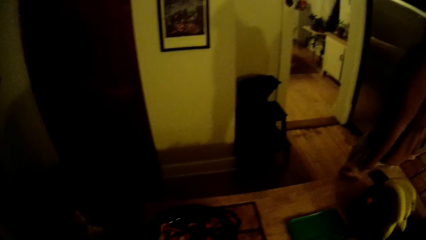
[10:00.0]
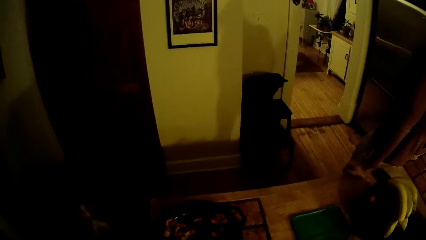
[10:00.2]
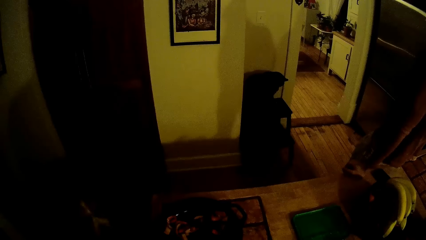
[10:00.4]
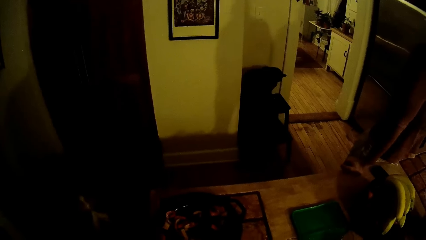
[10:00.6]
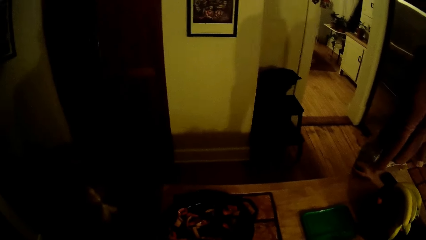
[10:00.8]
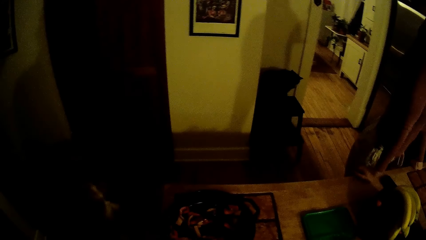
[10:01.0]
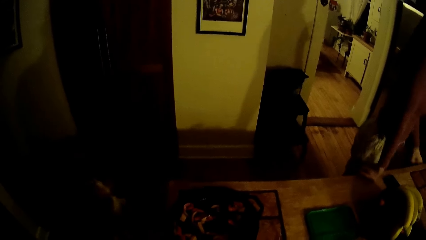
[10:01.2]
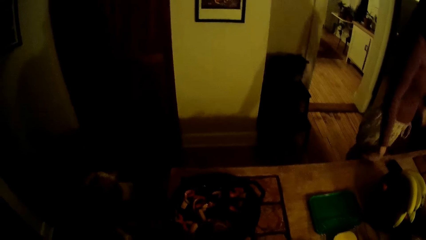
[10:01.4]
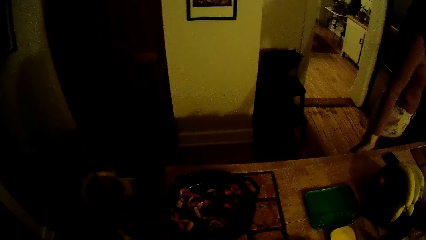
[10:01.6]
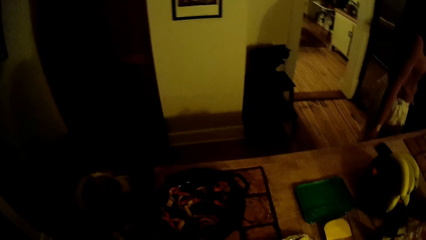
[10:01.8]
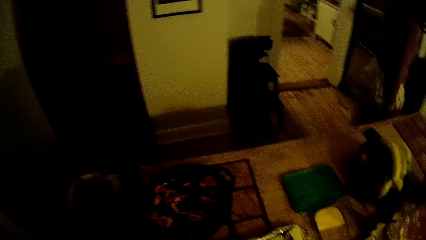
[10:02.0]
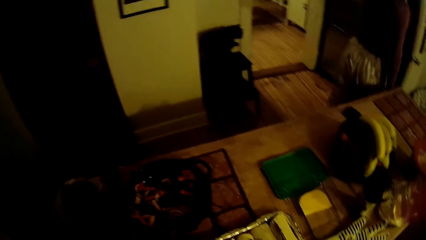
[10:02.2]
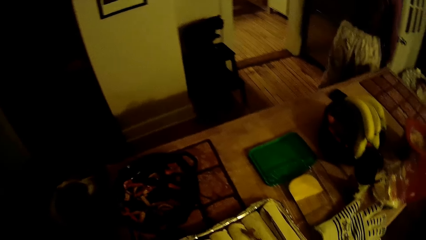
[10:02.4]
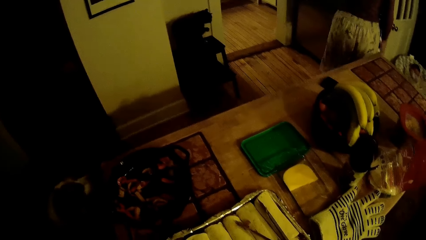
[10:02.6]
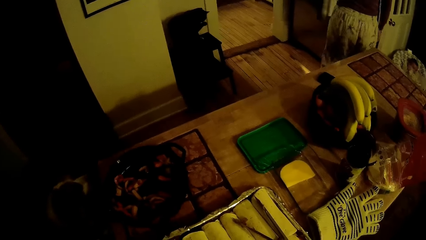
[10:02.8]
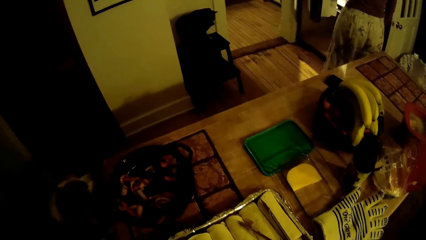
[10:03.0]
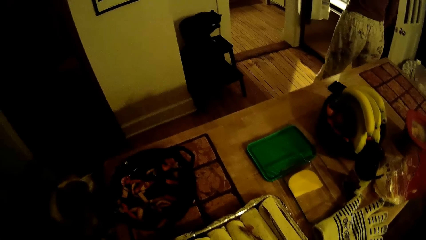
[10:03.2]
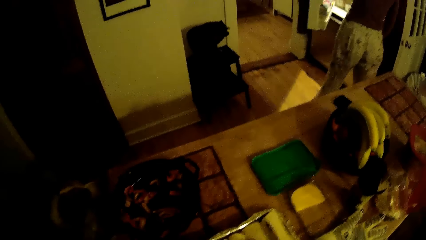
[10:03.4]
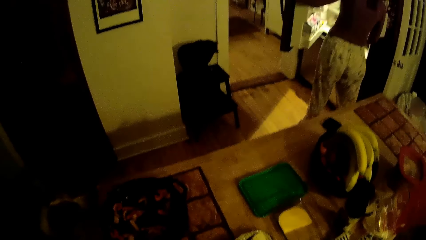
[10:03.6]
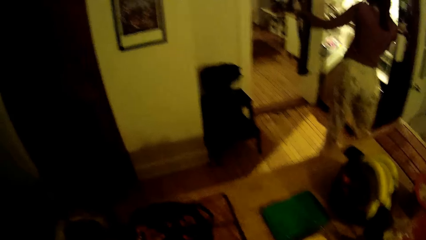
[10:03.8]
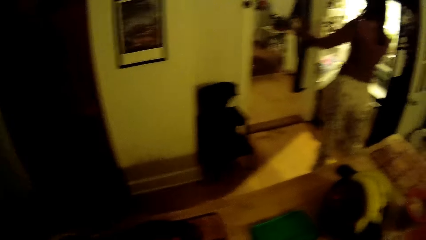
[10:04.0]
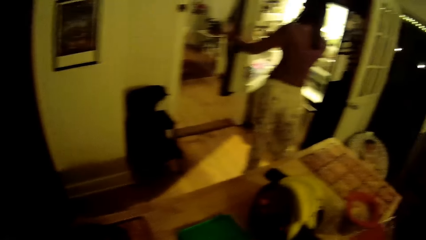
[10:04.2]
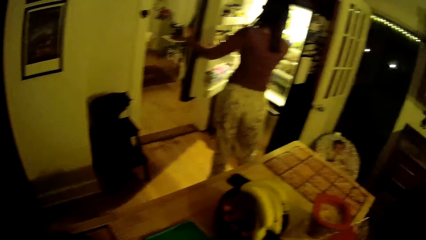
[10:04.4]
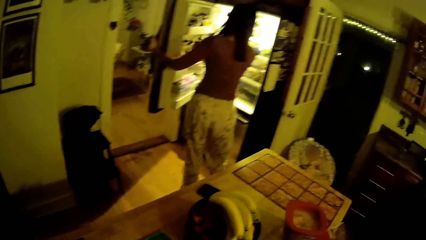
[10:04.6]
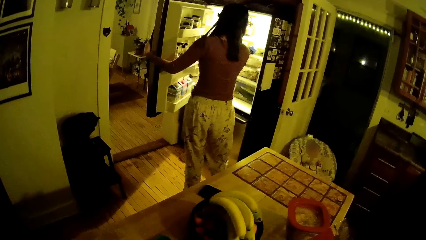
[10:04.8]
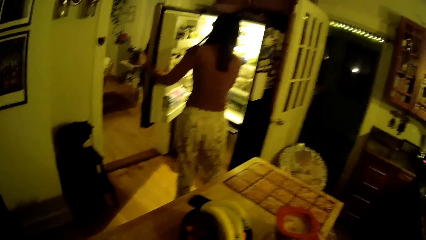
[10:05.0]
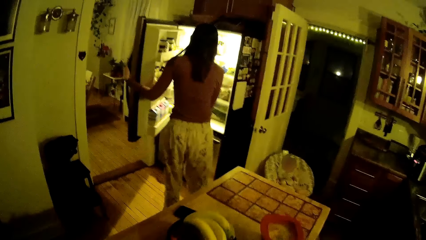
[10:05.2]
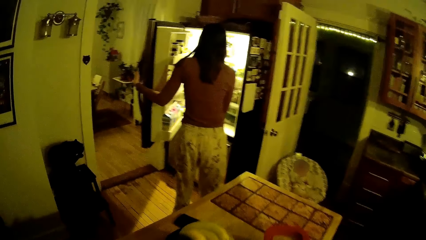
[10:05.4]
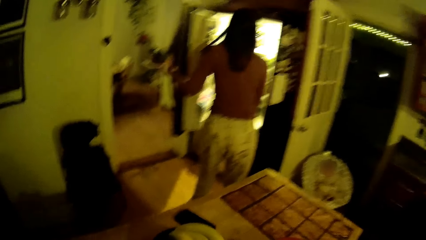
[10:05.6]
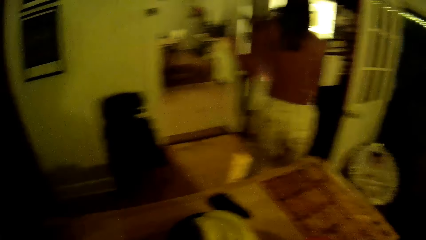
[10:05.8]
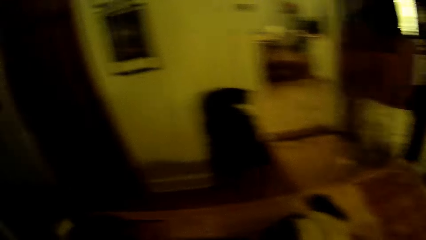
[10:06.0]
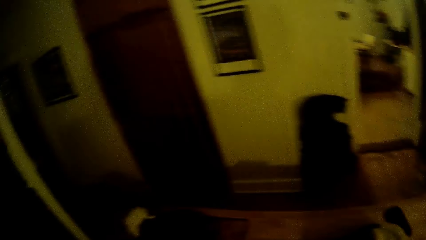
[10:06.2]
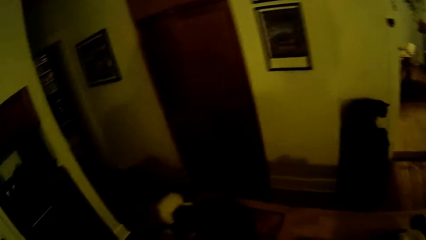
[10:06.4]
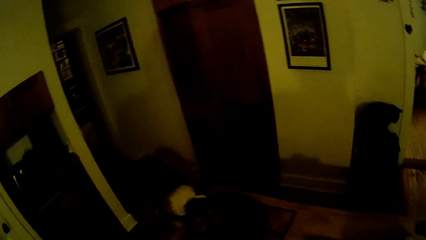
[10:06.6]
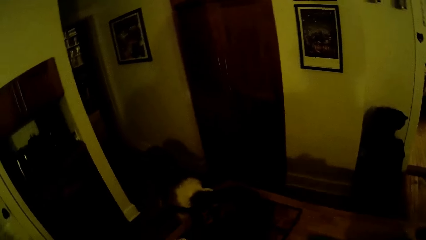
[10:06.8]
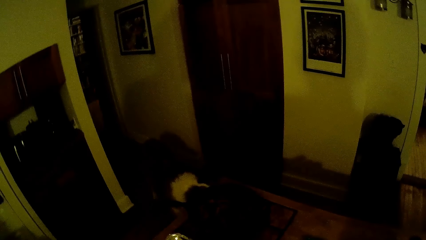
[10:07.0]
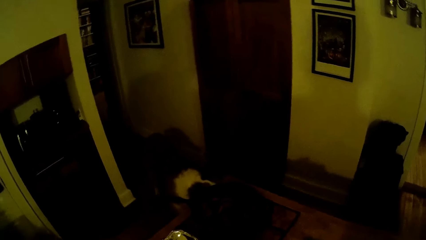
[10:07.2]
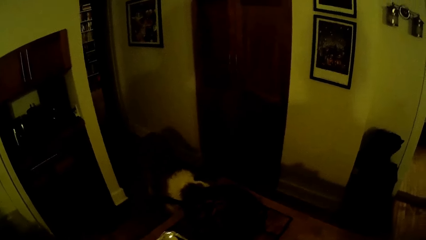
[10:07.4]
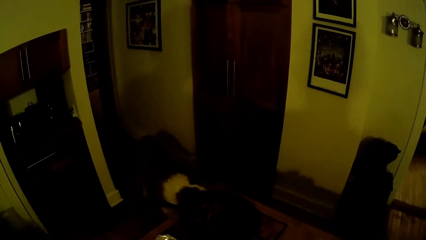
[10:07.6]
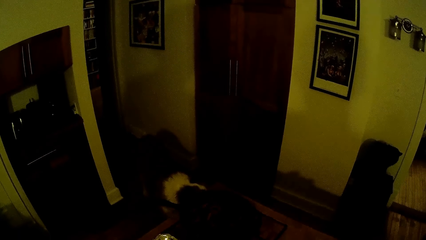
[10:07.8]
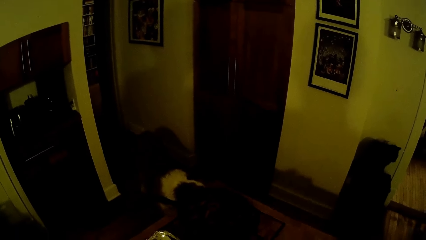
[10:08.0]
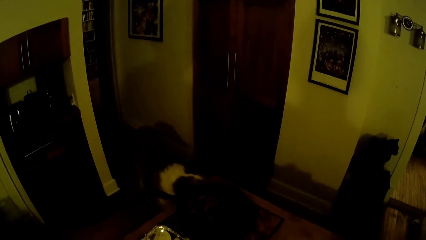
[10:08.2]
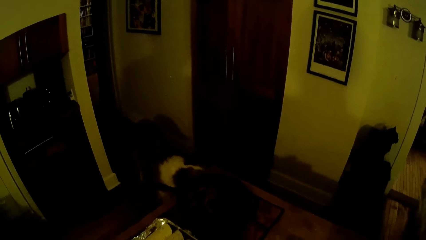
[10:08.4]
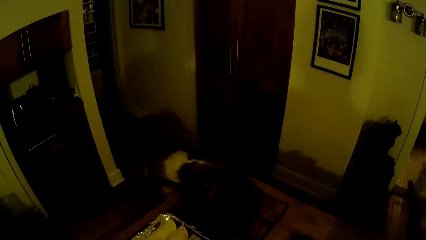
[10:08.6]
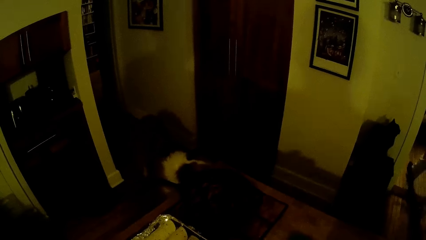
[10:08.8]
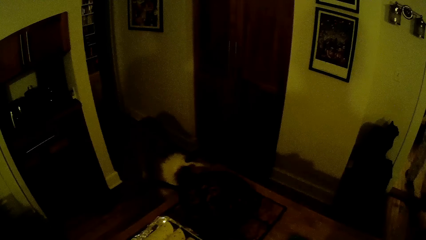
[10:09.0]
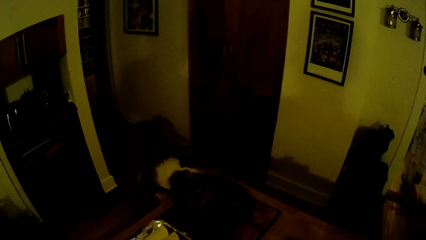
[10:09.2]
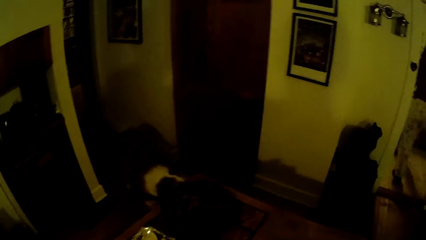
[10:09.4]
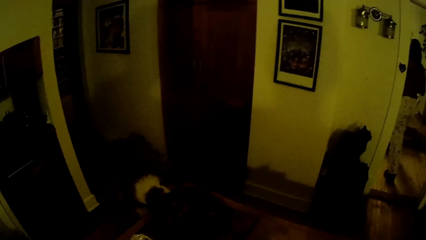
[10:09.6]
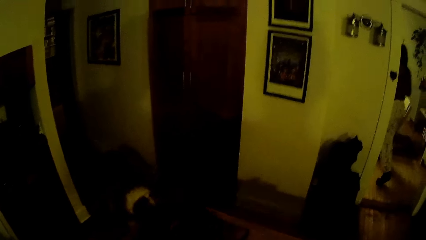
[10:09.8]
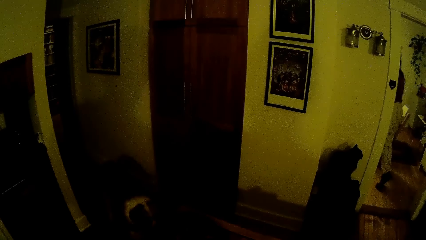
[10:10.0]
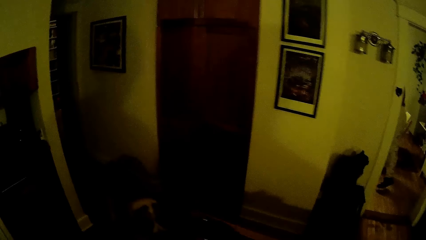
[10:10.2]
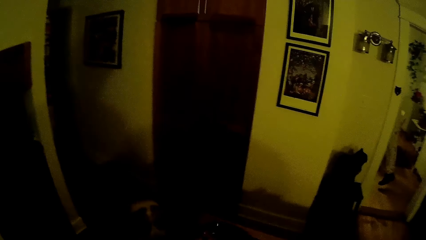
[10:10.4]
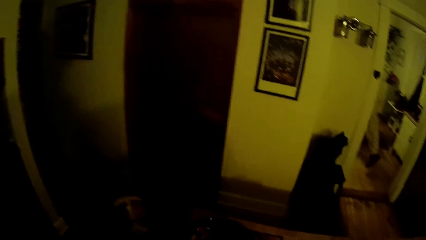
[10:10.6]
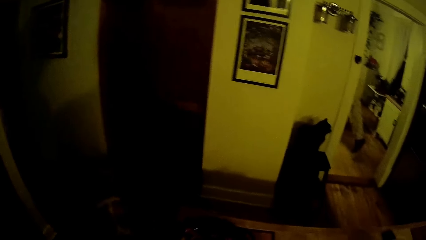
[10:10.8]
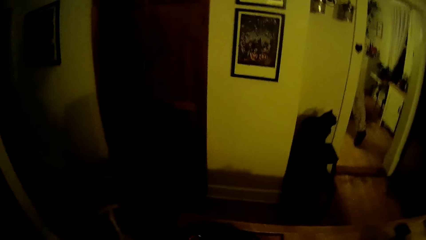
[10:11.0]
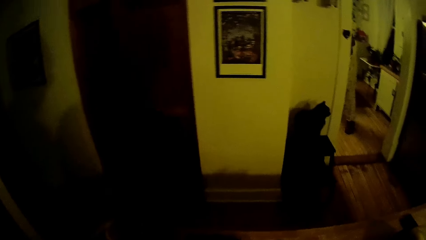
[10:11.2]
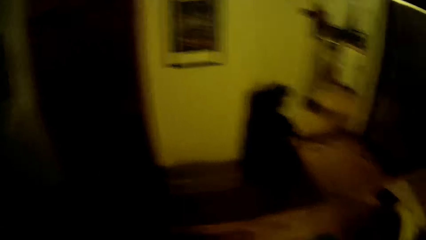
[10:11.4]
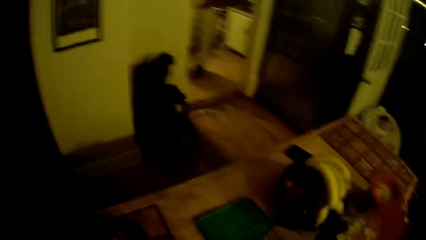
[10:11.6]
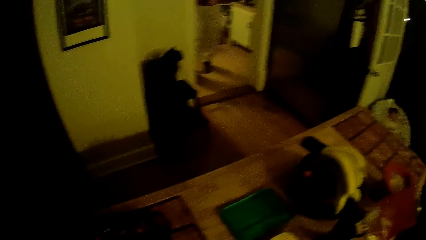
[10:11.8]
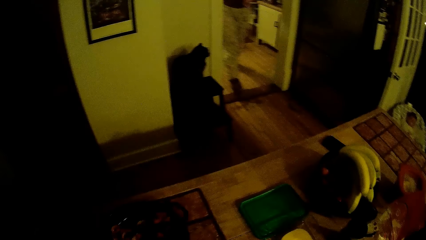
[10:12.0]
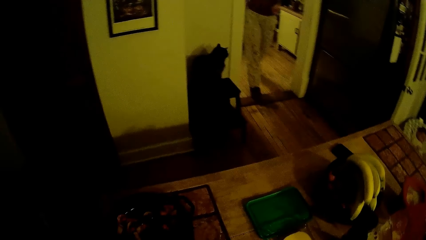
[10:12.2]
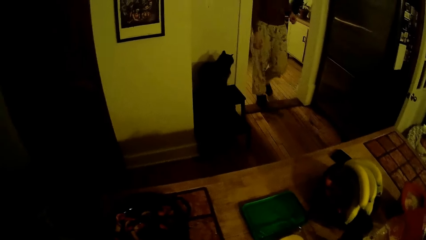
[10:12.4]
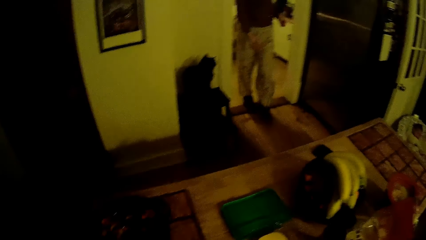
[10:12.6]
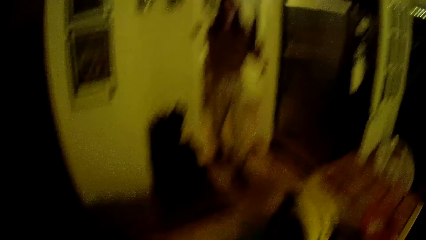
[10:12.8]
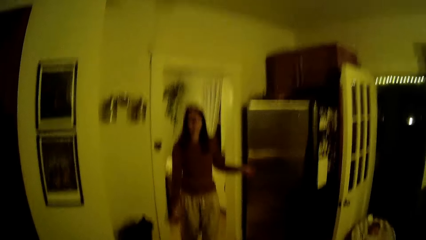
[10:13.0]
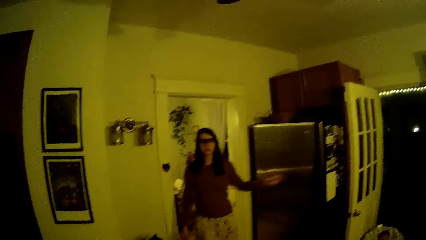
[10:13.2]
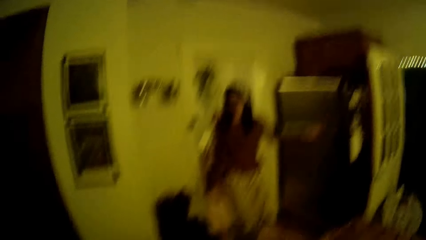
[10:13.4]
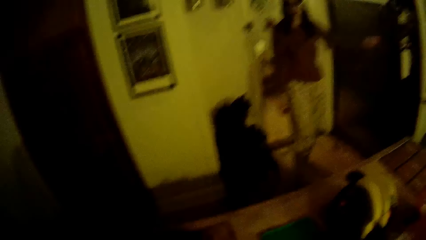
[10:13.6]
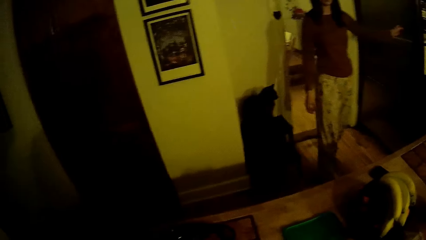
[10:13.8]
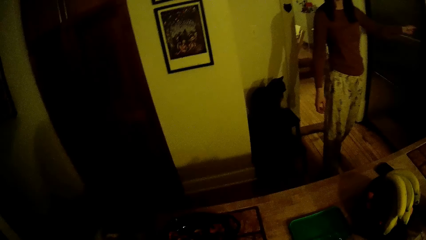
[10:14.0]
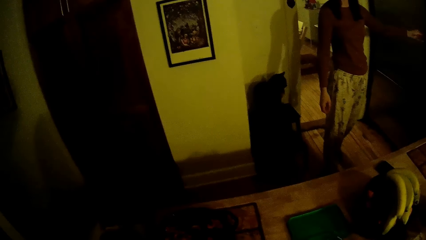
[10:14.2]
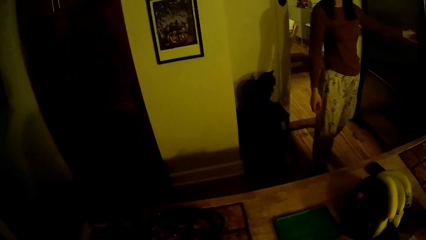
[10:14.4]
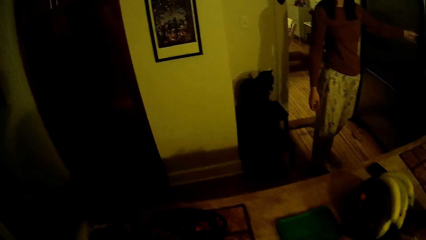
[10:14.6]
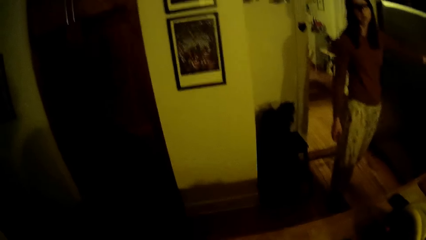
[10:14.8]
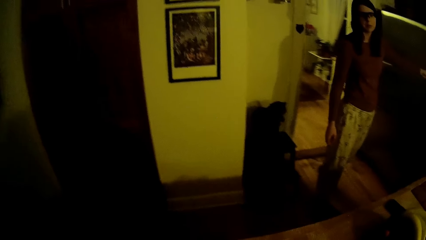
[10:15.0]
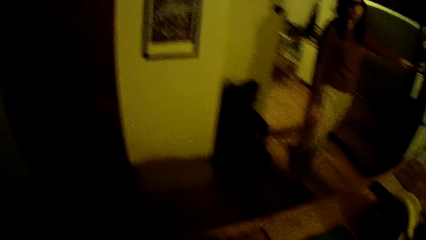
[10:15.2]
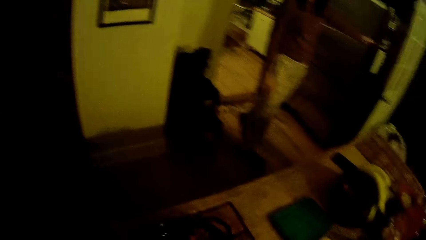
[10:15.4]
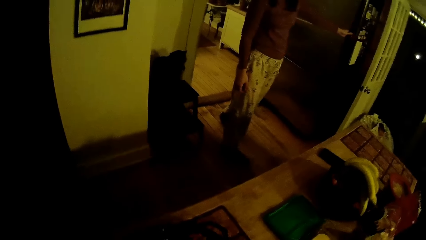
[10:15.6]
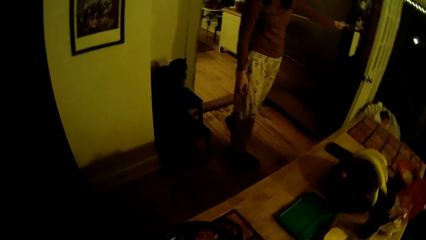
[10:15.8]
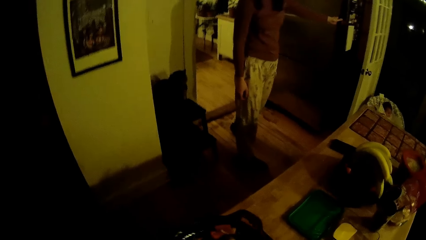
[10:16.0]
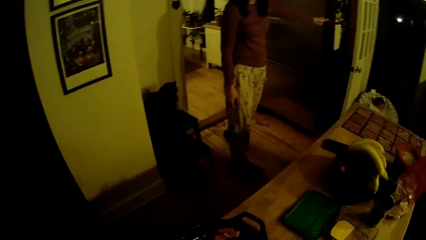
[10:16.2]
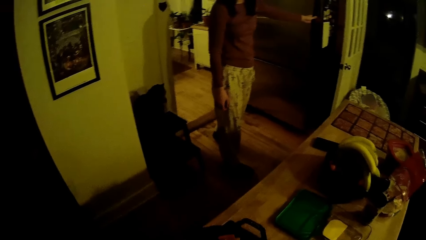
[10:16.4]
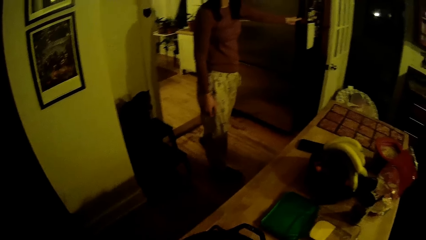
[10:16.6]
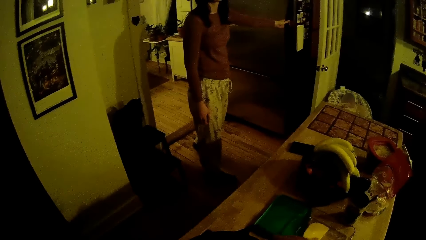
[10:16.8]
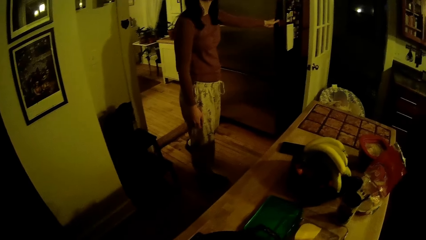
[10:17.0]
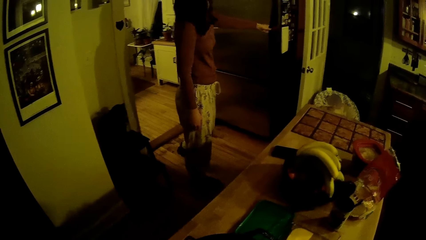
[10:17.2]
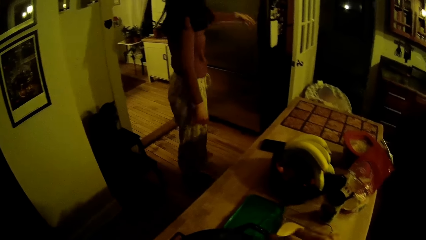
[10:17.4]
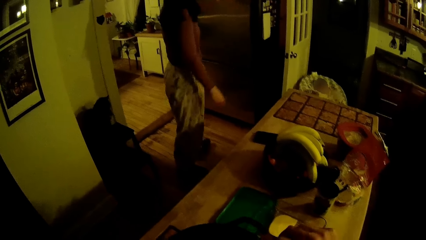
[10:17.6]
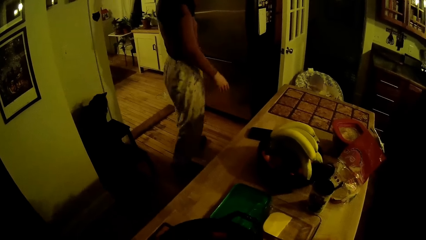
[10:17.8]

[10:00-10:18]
The woman opens the refrigerator with her left hand. The woman closes the fridge. The woman walks out of the kitchen to another room. The camera wearer interacts with the woman in the kitchen. The woman walks into the kitchen from the other room. The woman interacts with the camera wearer in the kitchen. The woman holds the fridge with a hand. The camera wearer interacts with the woman in the kitchen. He carries the frying pan from the cooker with his right hand.
